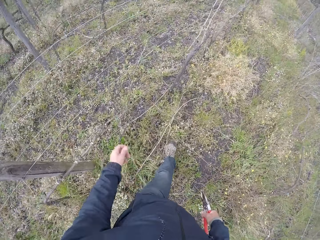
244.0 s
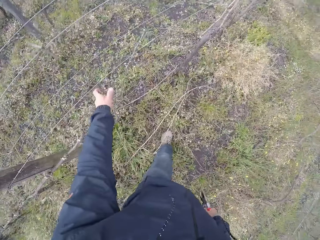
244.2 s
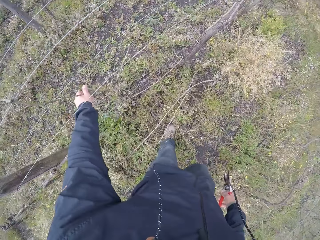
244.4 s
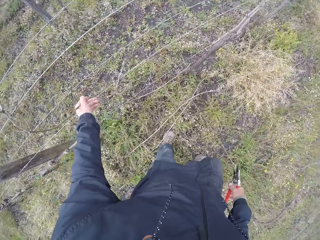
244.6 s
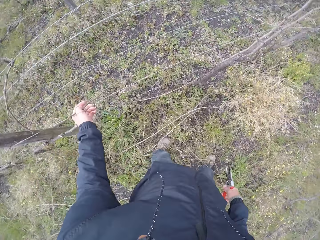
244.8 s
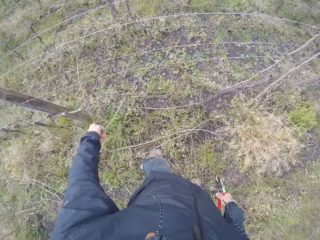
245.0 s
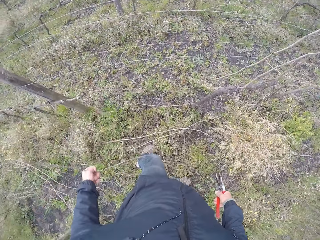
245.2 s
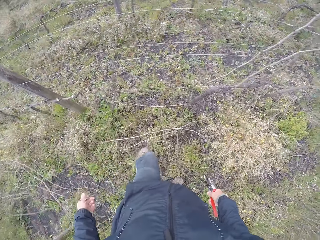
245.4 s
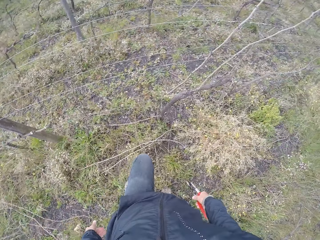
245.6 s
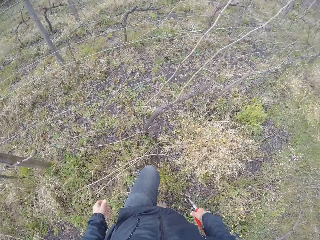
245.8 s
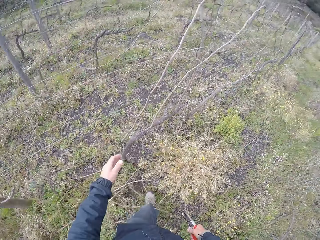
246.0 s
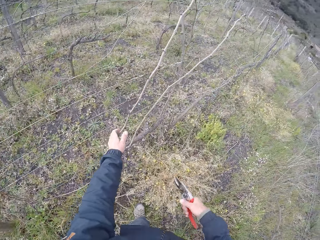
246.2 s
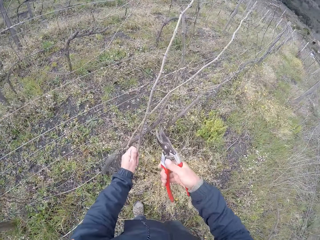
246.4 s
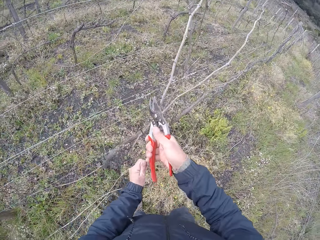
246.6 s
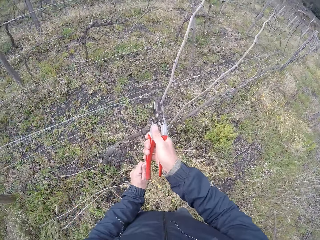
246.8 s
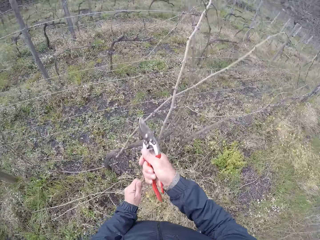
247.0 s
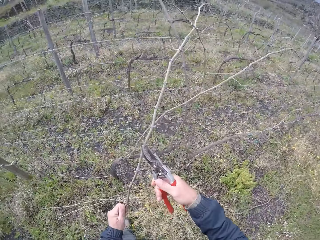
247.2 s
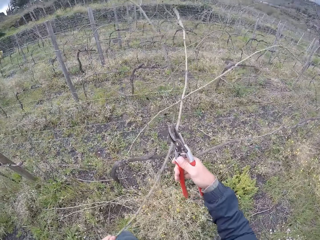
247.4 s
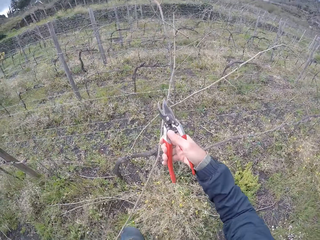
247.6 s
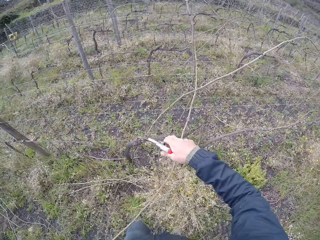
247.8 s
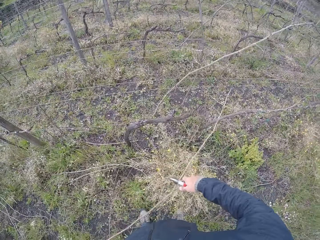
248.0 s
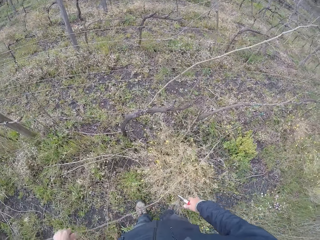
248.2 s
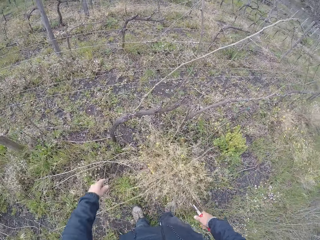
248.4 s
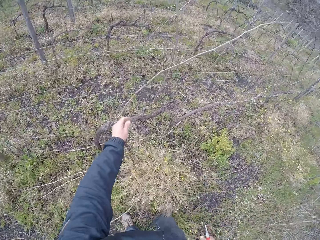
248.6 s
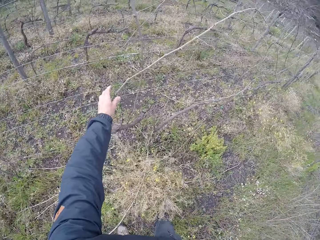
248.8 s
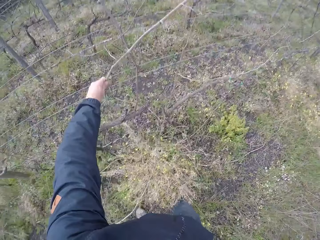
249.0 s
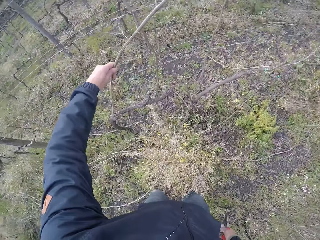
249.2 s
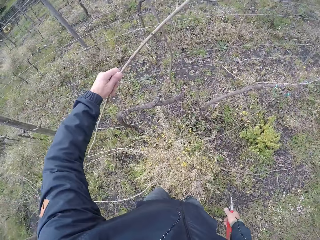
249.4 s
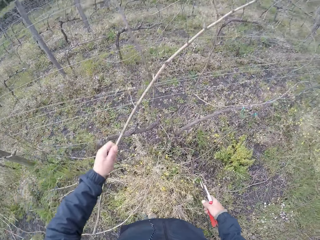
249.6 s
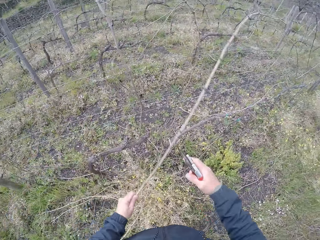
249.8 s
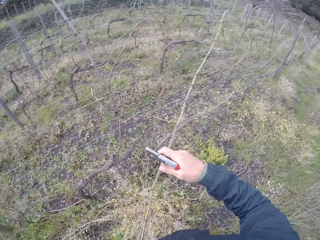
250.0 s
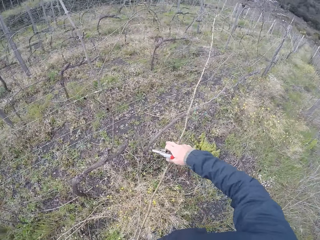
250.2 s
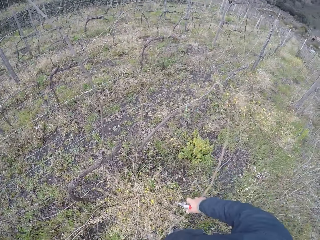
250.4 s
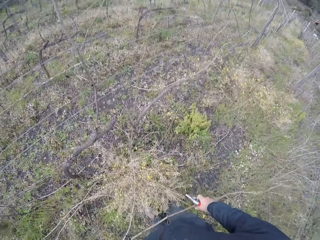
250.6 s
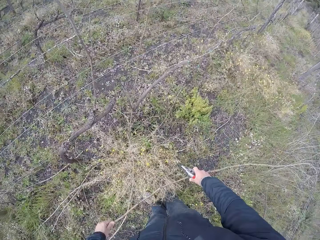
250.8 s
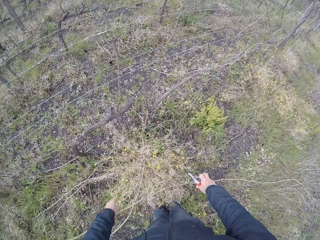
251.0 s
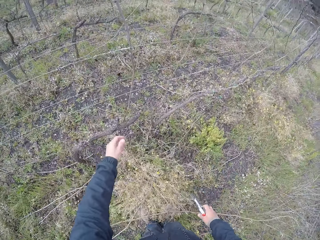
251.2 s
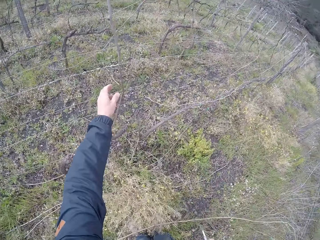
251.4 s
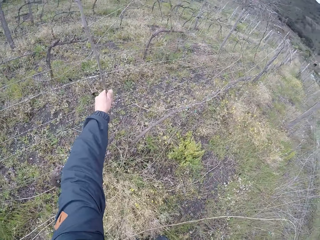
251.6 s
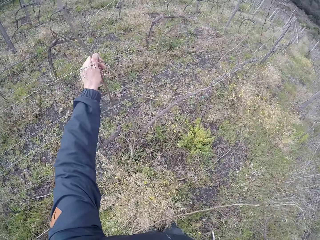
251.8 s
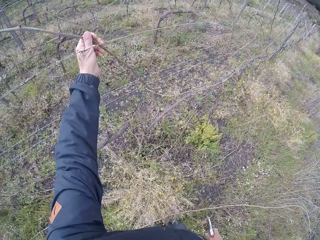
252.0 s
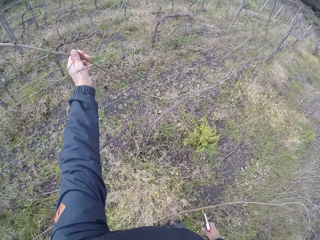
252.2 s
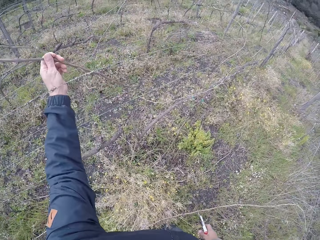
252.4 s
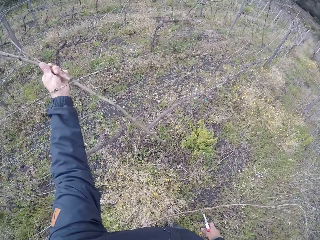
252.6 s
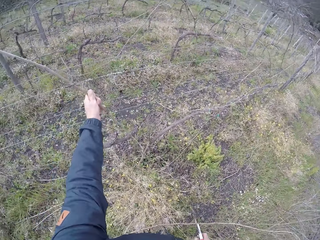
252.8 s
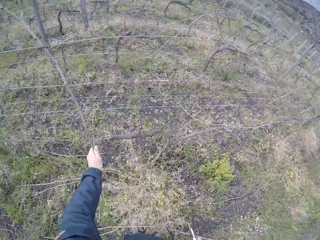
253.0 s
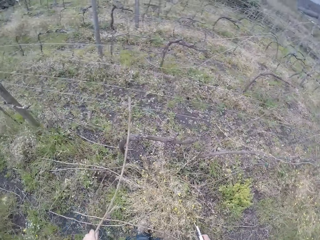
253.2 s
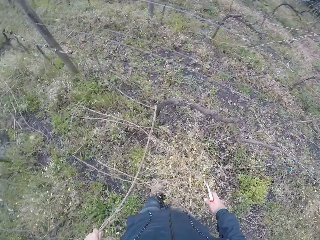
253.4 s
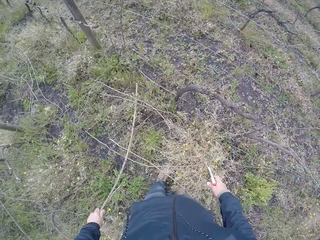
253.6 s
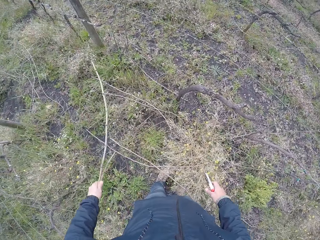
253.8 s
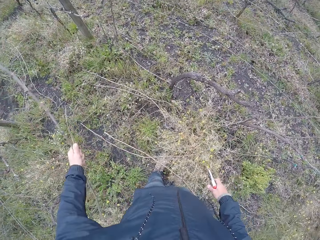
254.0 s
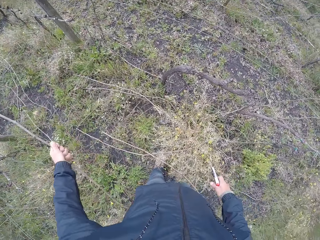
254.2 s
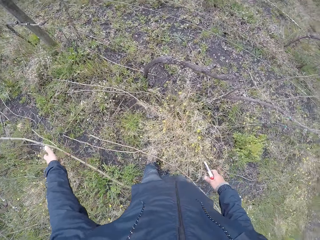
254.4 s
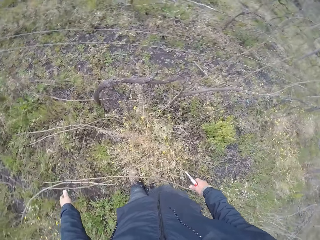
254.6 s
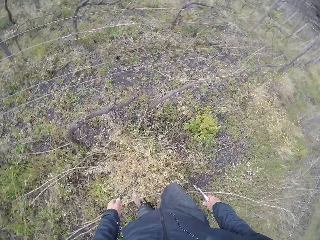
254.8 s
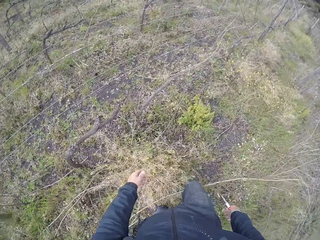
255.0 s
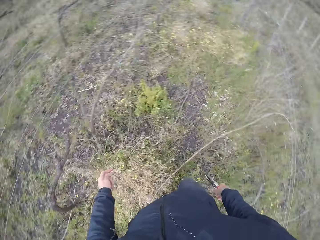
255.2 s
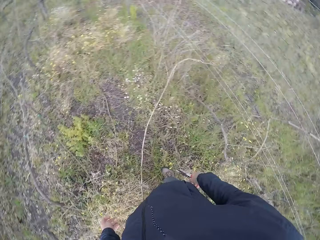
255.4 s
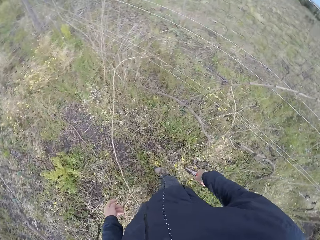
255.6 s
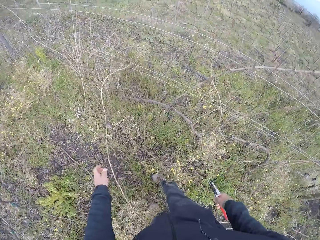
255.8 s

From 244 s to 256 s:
The camera wearer pulls a twig from the fence with his left hand. He throws the twig on the ground with his left hand. He pulls a twig from the fence with his left hand. He cuts a branch of the twig with the pruner in his right hand. He throws the twig on the ground with his left hand. He pulls a twig from the fence with both hands. He throws the twig on the ground with both hands. He pulls a twig from the fence with his left hand. He throws the twig on the ground with his left hand.

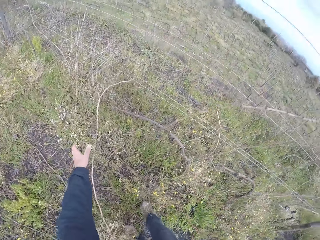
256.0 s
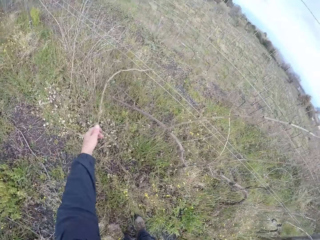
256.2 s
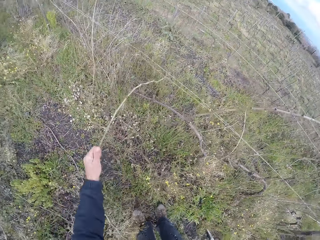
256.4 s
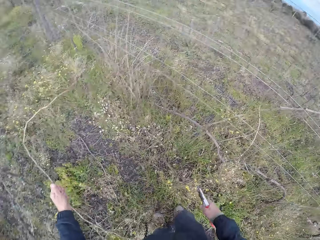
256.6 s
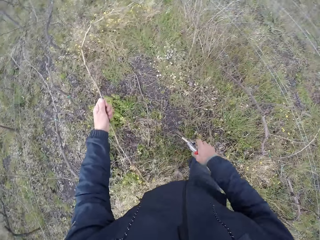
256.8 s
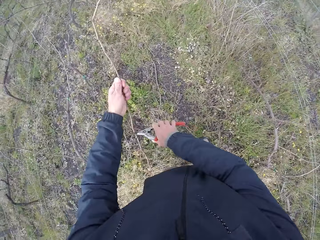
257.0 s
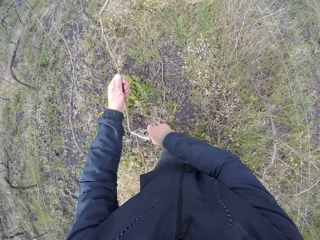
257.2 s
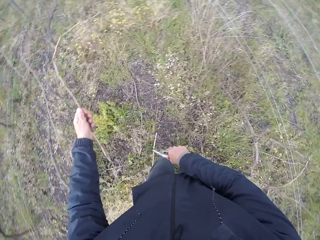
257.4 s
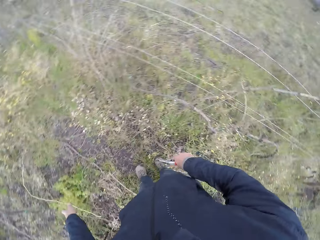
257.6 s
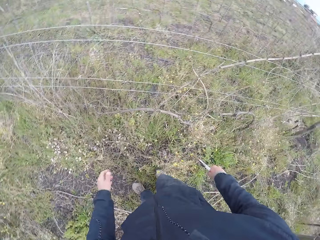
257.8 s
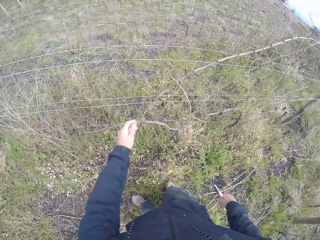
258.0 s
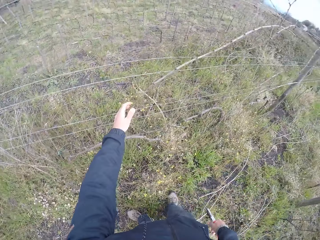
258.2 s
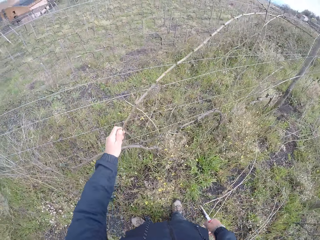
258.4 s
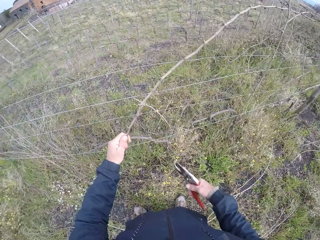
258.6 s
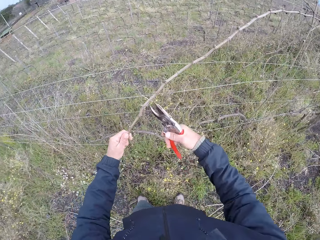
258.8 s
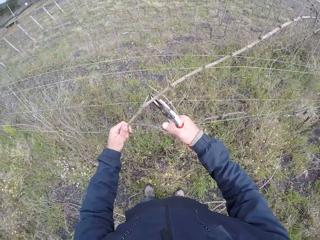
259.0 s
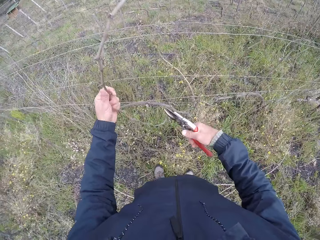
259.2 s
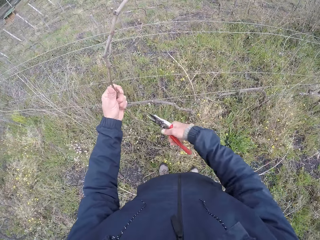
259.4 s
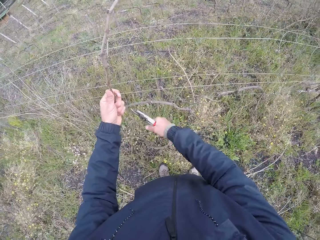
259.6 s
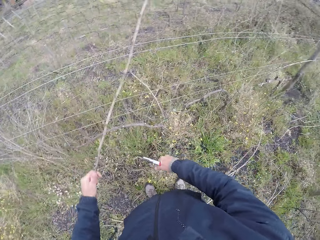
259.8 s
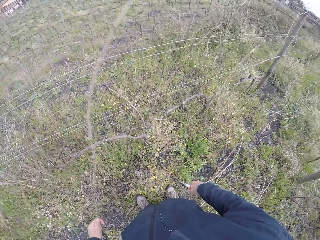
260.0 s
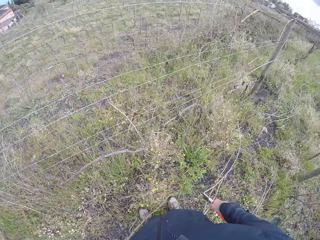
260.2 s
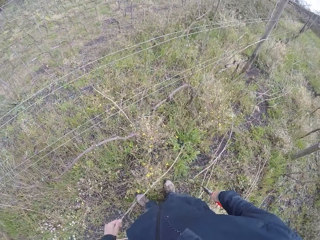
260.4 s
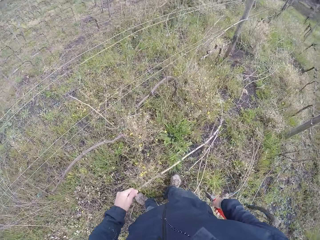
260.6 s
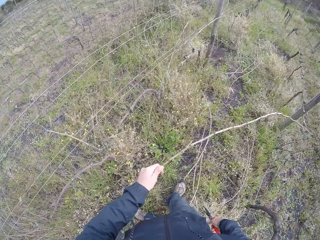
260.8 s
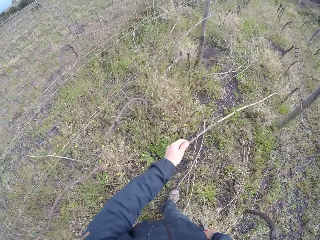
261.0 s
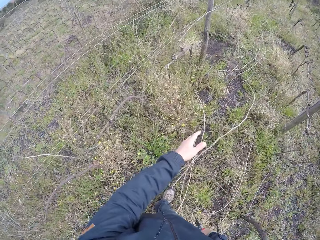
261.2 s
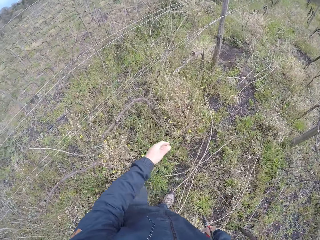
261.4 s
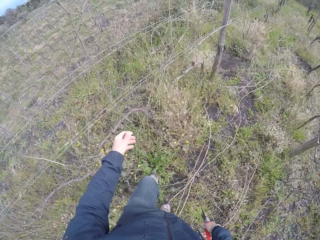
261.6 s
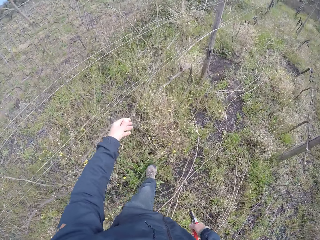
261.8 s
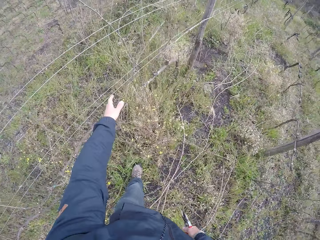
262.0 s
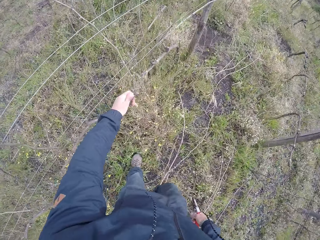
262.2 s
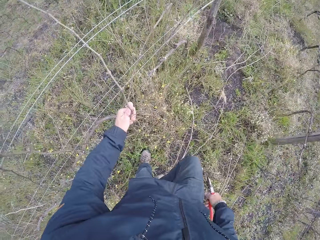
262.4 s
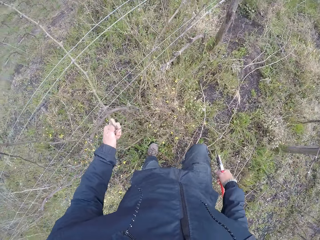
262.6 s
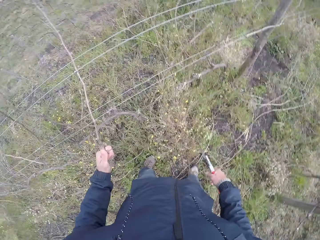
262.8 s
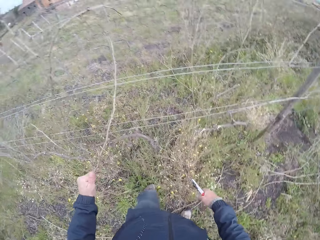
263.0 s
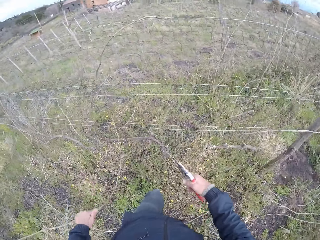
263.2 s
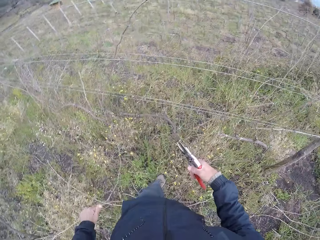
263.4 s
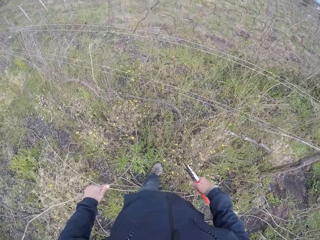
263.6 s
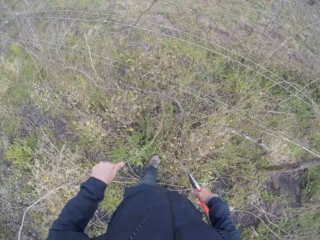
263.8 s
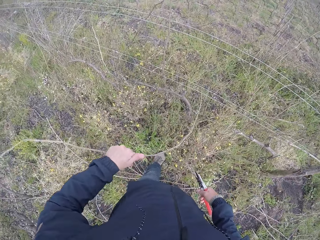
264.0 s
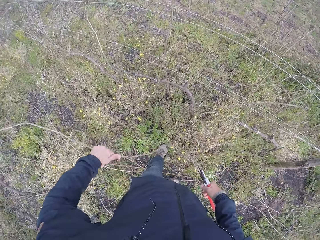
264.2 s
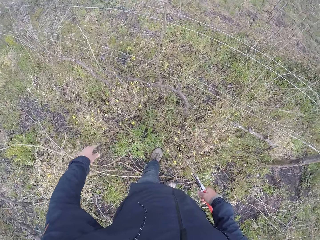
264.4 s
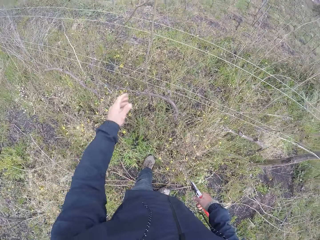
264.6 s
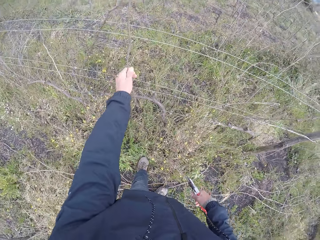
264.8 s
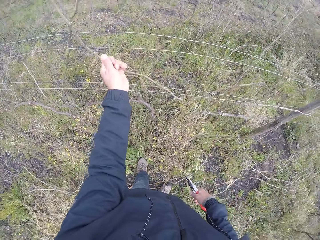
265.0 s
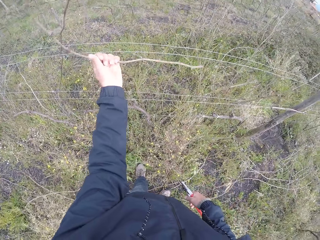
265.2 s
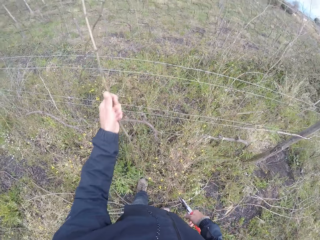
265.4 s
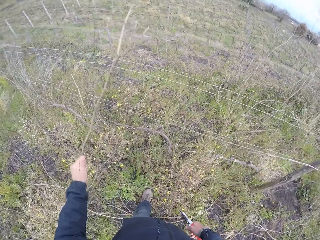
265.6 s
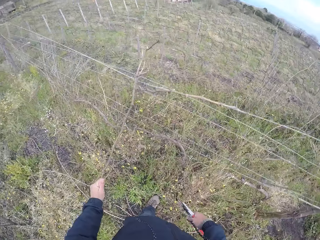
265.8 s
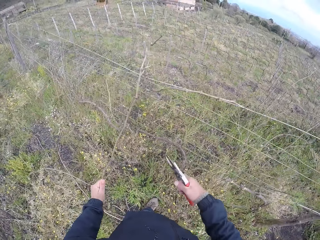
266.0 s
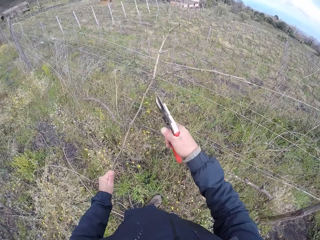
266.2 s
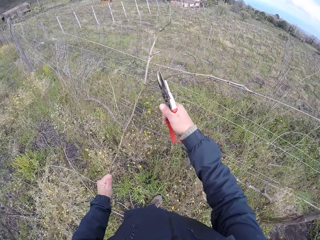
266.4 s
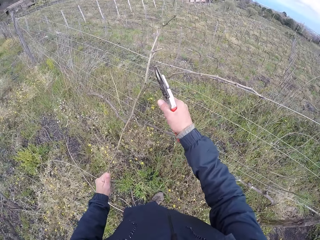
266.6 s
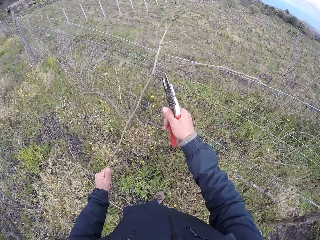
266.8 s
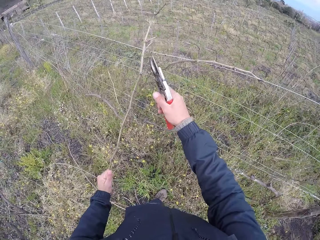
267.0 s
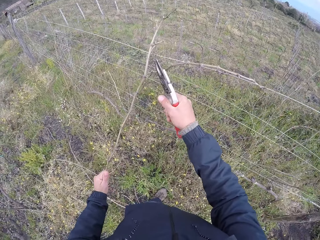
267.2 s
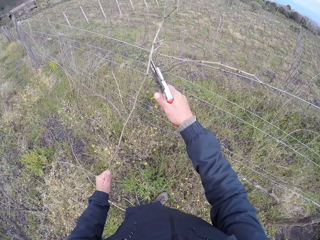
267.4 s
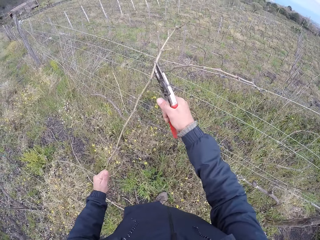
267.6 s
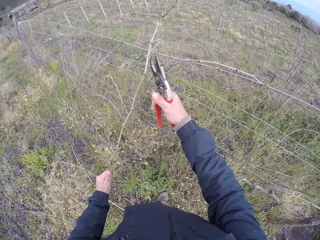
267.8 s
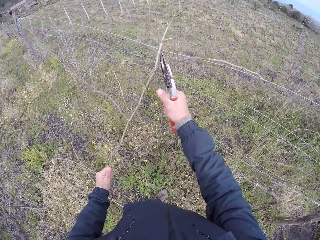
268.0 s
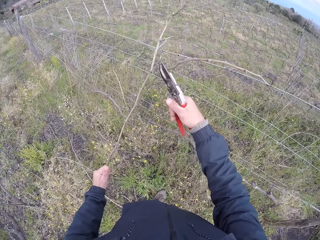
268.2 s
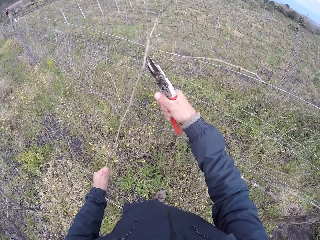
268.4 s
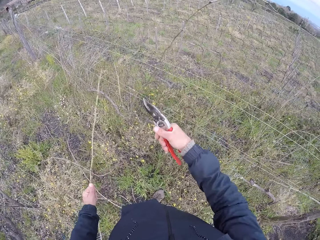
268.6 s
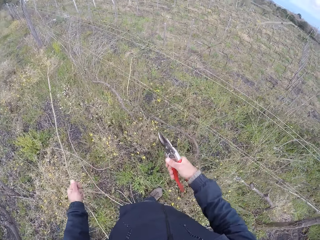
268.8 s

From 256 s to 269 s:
The camera wearer pulls a twig from the fence with his left hand. He cuts the twig with the pruner in his right hand. He throws the twig on the ground with his left hand. He holds a twig on the fence with his left hand. He cuts branches of the twig with the pruner in his right hand. He pulls the twig from the fence with his left hand. He throws the twig on the ground with his left hand. He pulls a twig from the fence with his left hand. He throws the twig on the ground with his left hand. He pulls a twig from the fence with his left hand. He cuts branches of the twig with the pruner in his right hand.
